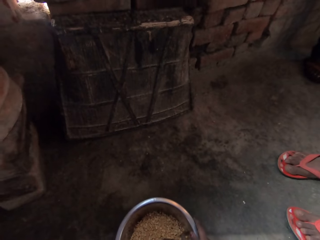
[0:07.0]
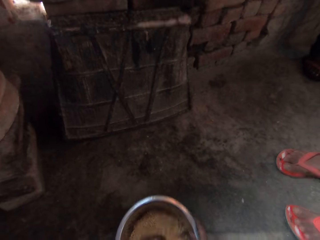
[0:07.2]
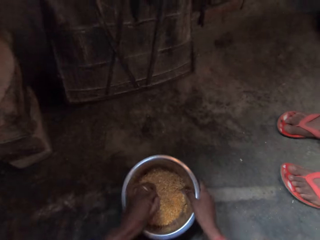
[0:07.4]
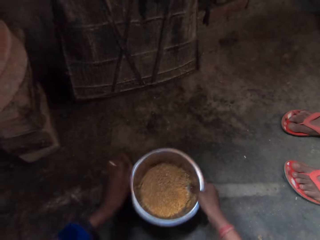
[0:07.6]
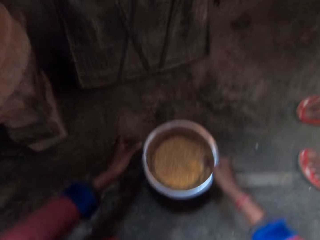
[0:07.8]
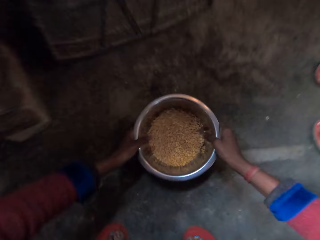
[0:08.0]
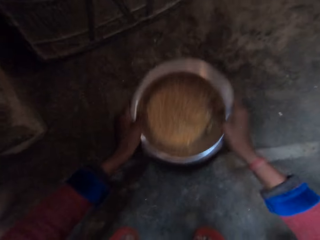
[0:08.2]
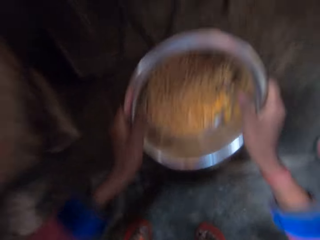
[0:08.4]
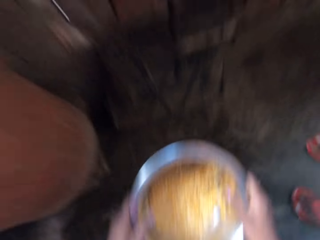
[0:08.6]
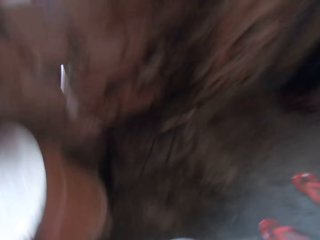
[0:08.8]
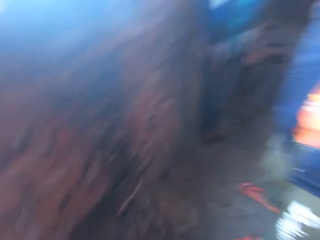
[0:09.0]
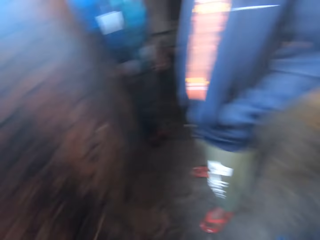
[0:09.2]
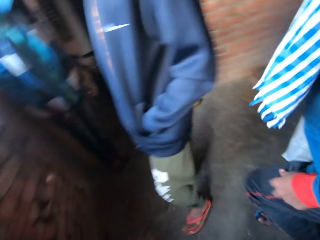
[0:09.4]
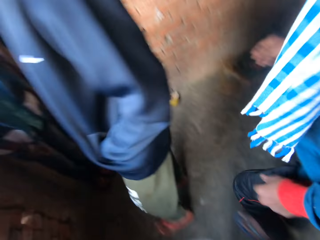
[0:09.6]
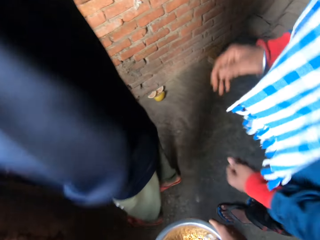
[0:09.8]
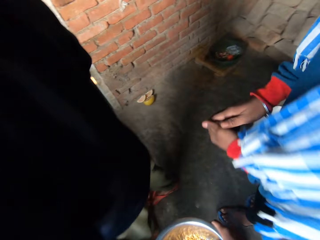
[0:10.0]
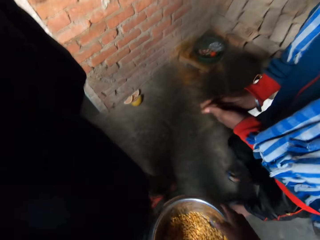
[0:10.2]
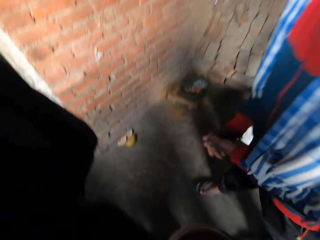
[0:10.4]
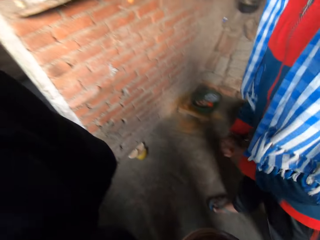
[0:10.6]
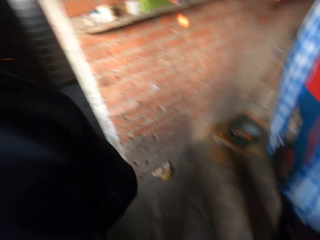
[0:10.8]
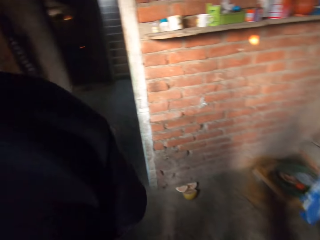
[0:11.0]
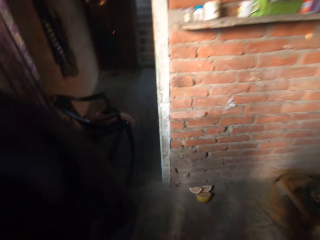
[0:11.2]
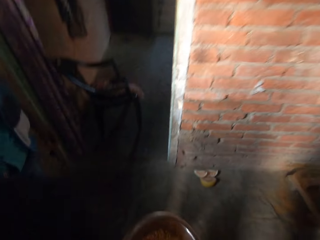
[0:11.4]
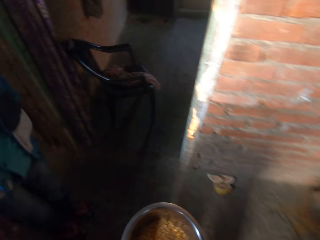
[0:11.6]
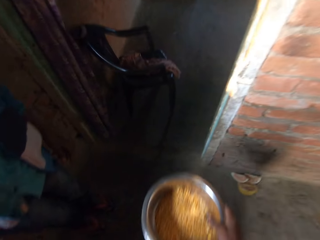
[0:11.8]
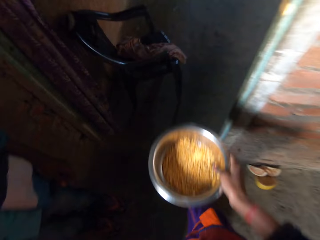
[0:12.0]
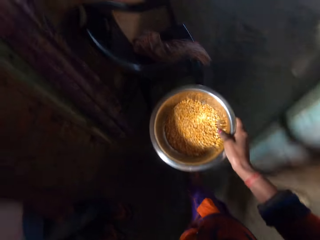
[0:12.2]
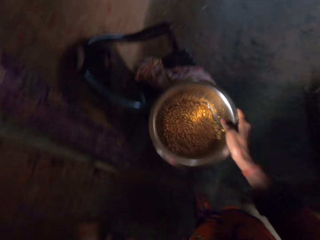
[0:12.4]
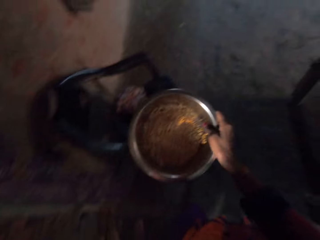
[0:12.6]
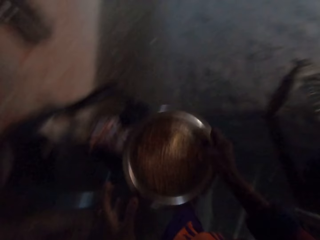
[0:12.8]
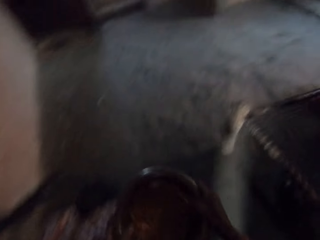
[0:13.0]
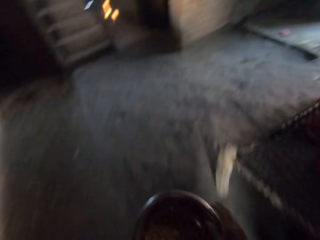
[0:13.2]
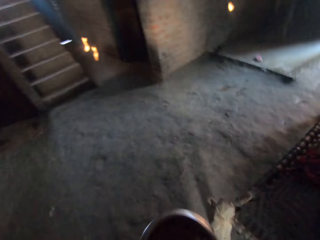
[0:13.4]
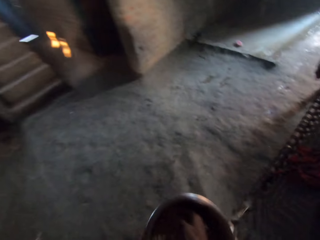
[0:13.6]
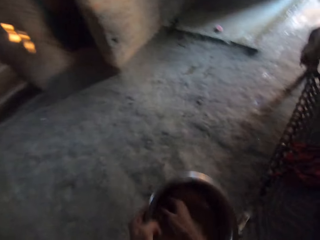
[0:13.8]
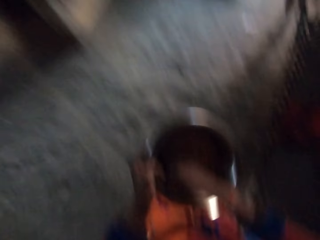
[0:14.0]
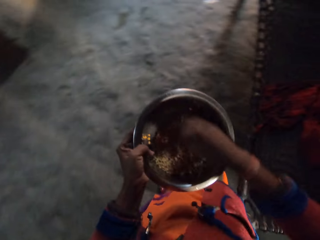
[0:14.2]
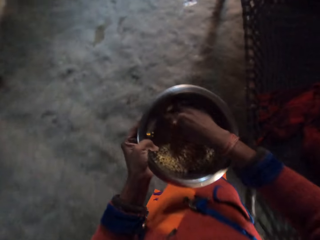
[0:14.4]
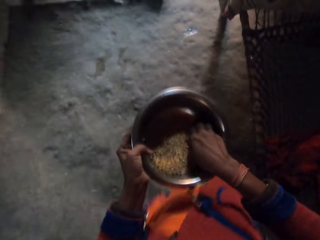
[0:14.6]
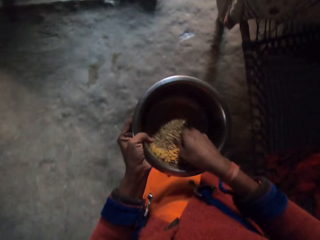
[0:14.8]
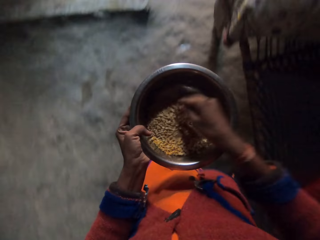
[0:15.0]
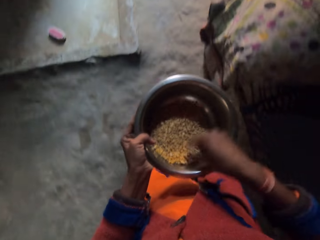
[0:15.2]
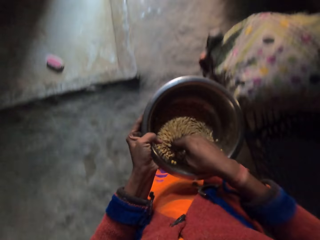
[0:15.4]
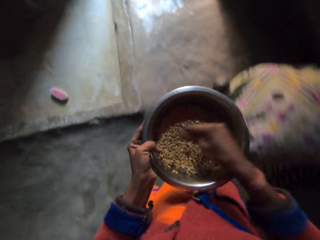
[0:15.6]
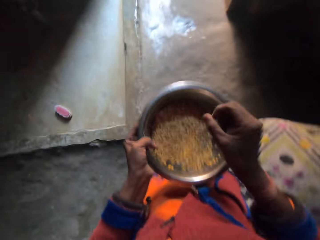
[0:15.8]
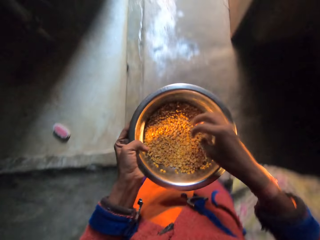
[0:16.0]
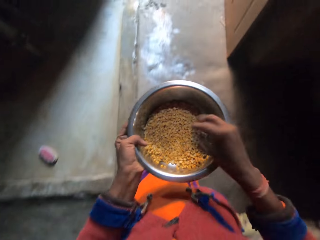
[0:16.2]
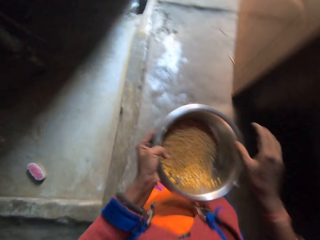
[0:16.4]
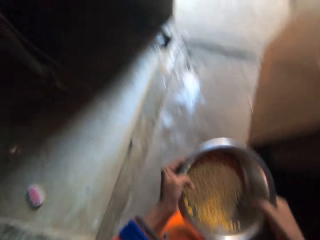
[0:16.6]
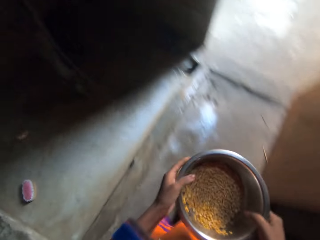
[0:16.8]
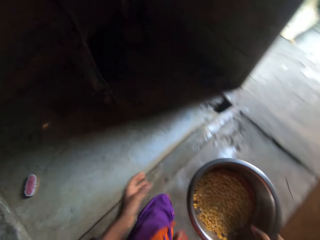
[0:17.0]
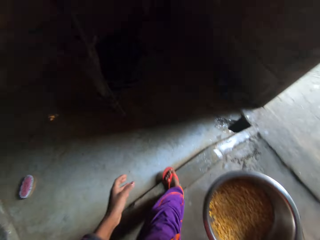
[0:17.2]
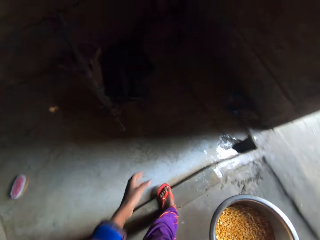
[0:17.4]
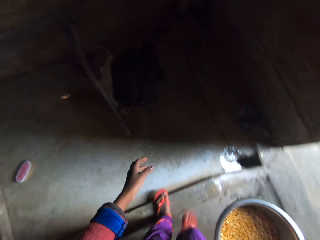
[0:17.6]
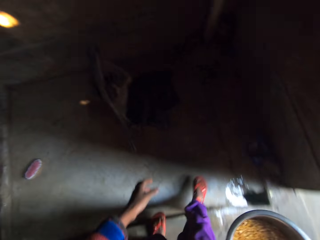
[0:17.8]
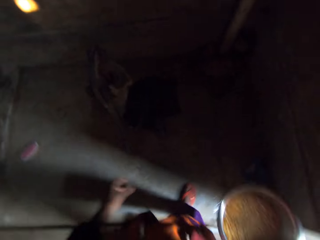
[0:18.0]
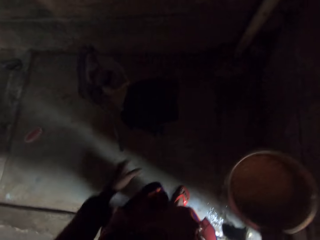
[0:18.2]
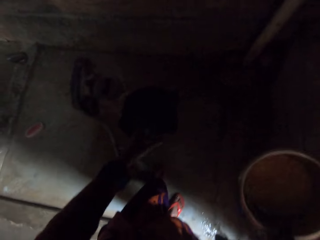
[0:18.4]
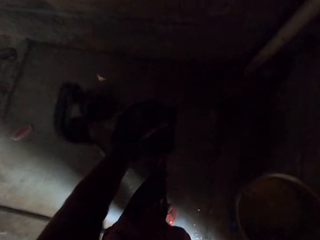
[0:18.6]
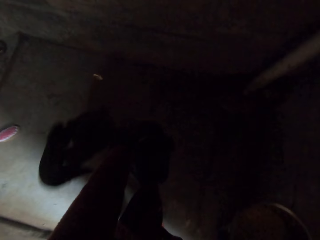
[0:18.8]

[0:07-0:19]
The camera wearer picks up the bowl with both hands. She shakes maize in the bowl and carries the bowl inside the house. She shakes the metal bowl of corn with her right hand. She mixes the corn in the metal bowl with her right hand. She transfers the metal bowl from her left hand to her right hand. She approaches the hand water pump in the corner of the house room.

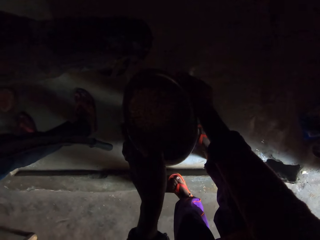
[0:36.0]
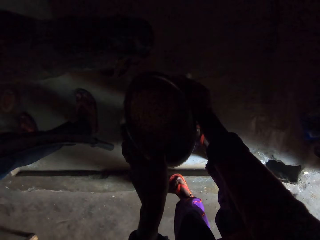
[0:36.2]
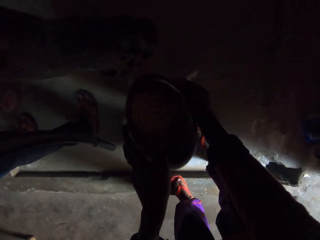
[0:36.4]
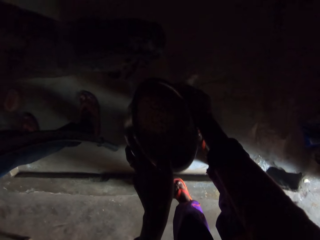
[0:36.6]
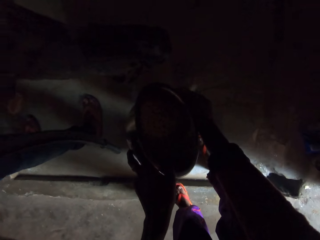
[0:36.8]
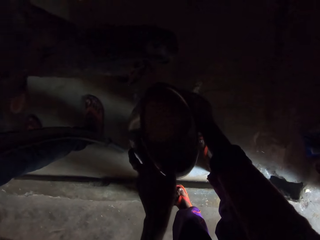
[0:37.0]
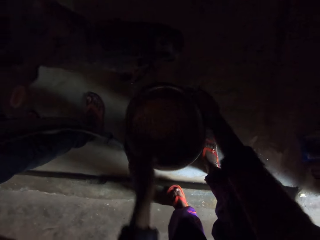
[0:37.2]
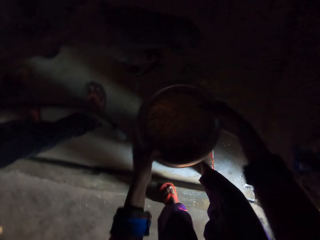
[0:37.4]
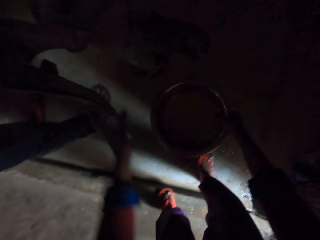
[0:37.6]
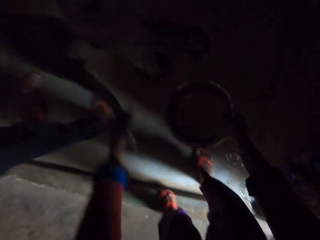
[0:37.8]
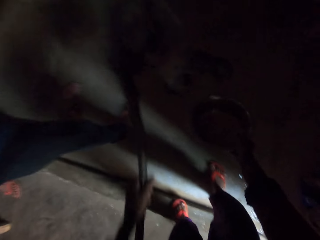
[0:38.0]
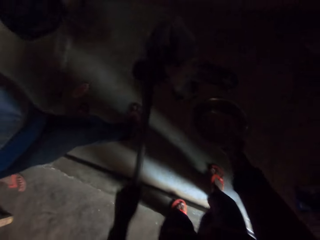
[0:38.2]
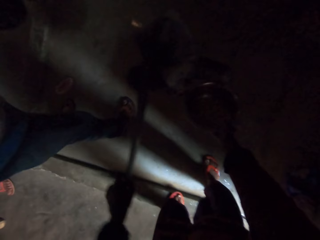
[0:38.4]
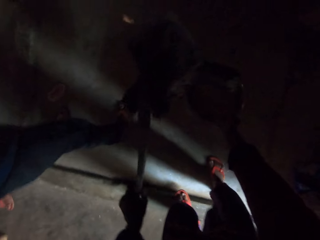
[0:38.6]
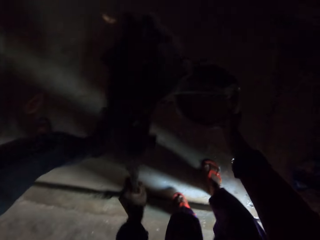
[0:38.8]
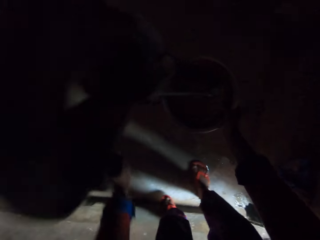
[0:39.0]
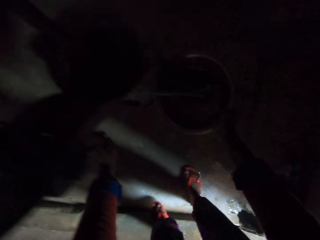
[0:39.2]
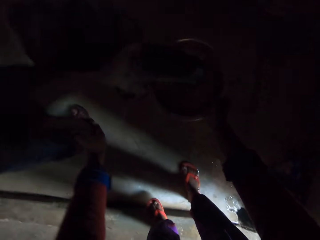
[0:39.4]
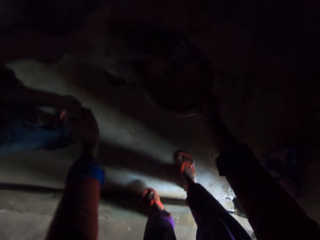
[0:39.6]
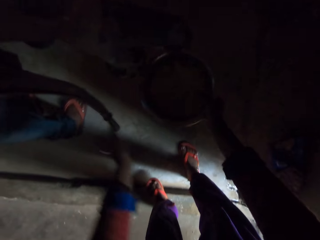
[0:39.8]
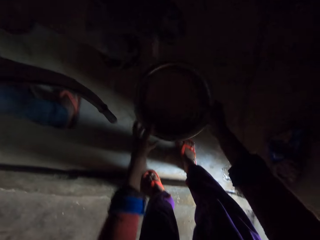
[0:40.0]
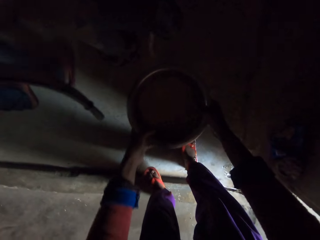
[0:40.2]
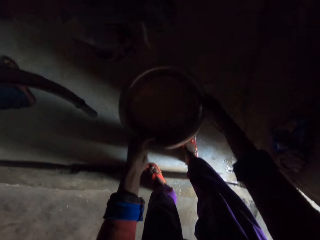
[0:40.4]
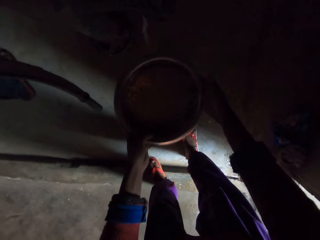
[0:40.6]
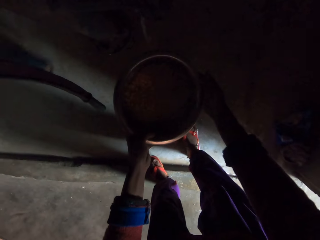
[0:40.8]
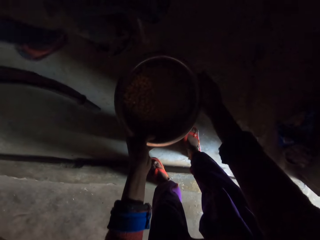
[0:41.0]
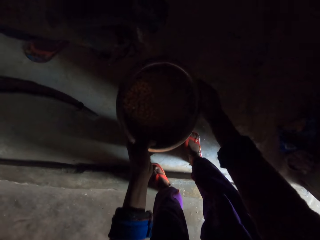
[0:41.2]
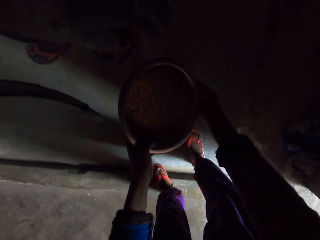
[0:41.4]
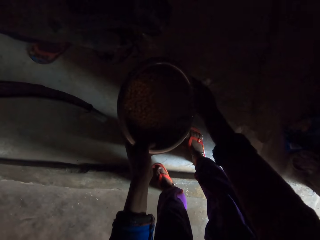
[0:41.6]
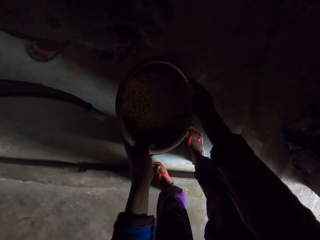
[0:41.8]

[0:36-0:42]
The camera wearer shifts the bowl to the right hand. She fetches water into the metal bowl of corn with her right hand. She shifts the bowl to the left hand.

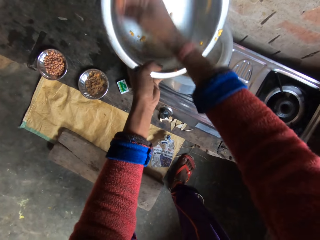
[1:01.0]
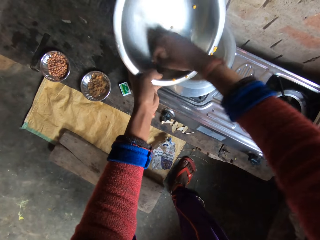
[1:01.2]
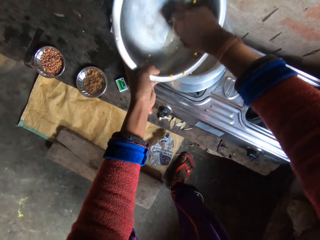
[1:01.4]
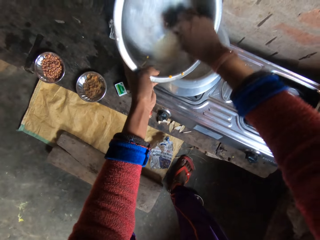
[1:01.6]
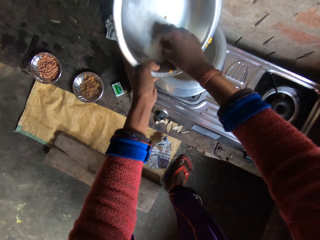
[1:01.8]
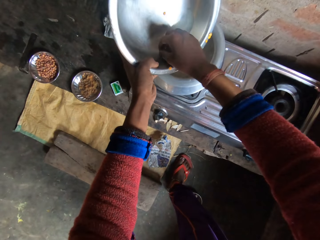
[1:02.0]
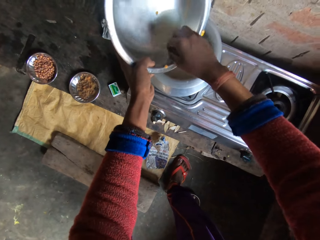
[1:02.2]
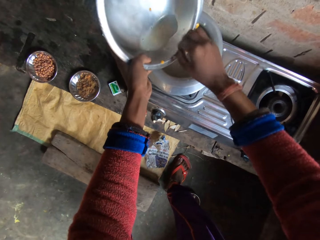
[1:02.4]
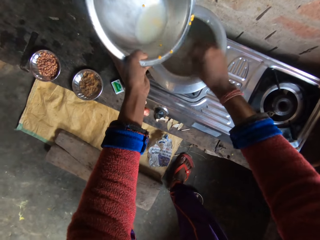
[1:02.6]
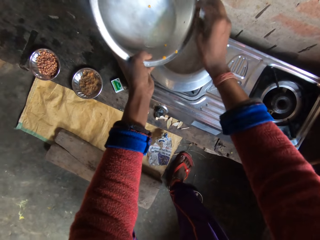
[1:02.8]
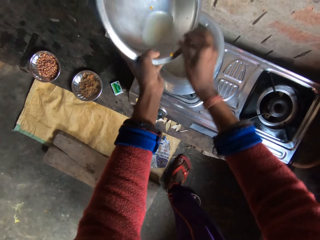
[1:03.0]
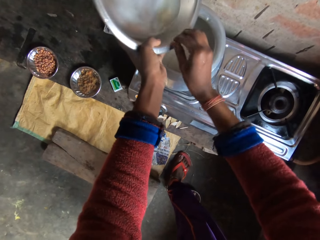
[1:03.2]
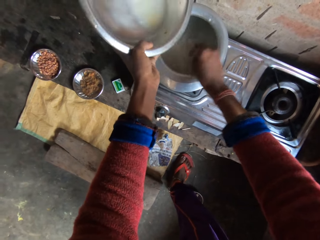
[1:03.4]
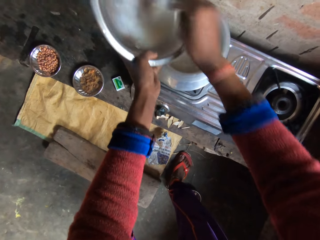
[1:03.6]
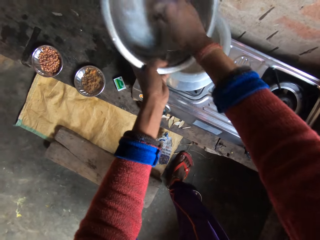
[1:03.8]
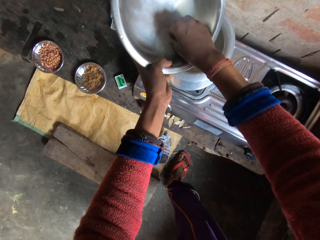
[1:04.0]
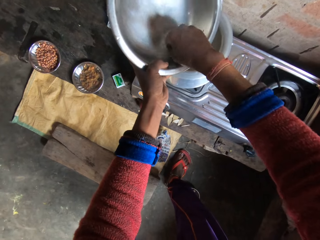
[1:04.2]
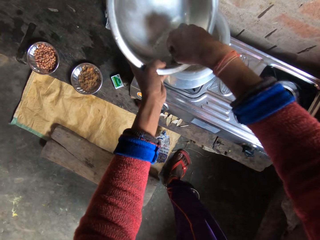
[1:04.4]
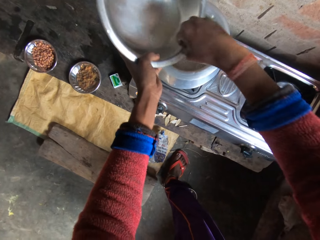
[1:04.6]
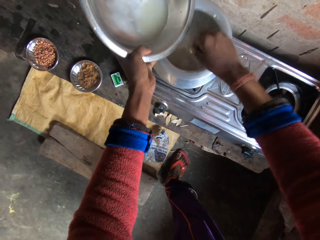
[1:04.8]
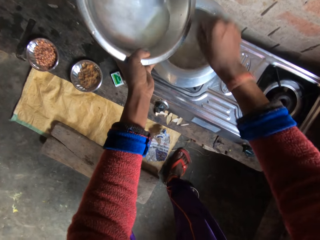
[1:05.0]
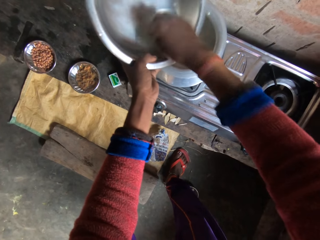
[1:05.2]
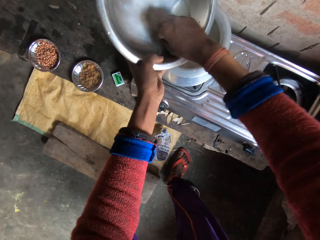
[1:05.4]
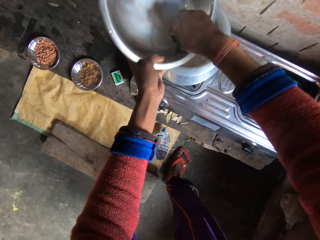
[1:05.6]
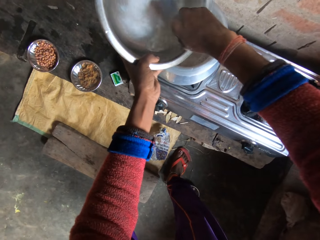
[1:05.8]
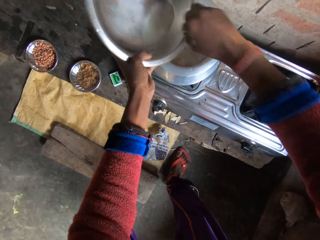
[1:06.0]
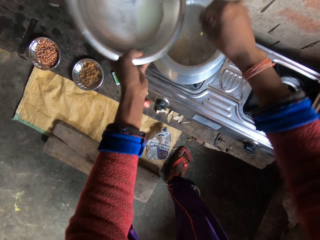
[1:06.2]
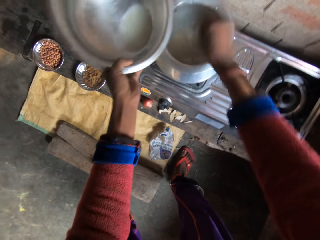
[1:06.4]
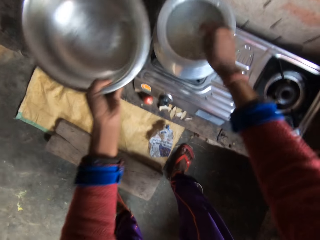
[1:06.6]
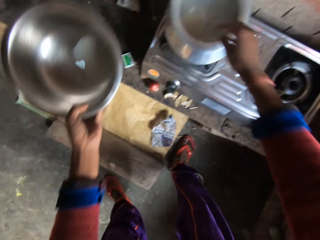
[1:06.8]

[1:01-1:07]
The camera wearer pours all the corn from the metal bowl with her right hand.
